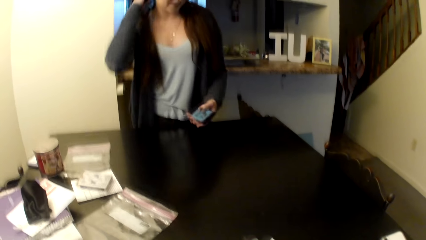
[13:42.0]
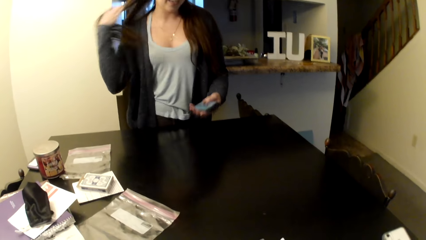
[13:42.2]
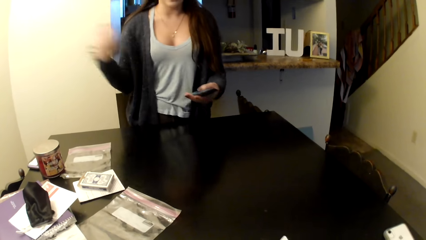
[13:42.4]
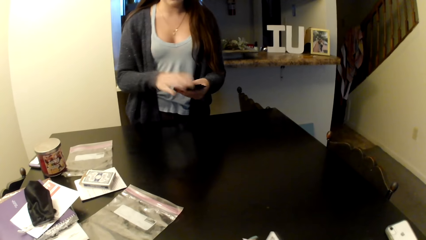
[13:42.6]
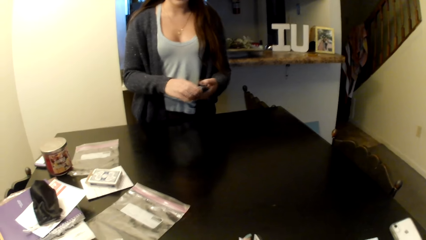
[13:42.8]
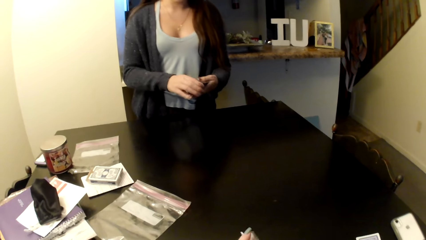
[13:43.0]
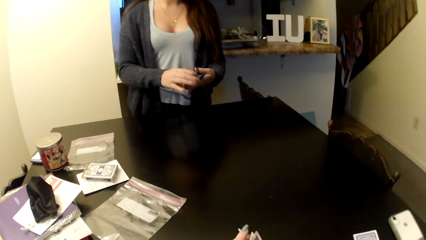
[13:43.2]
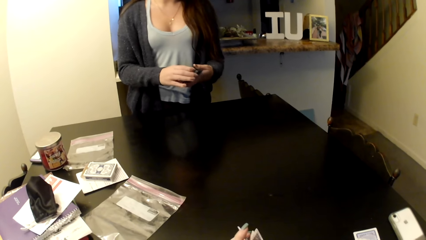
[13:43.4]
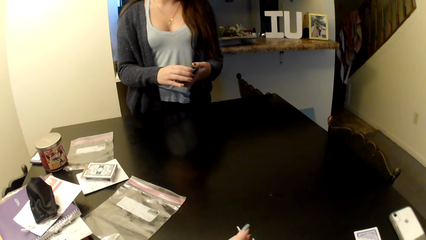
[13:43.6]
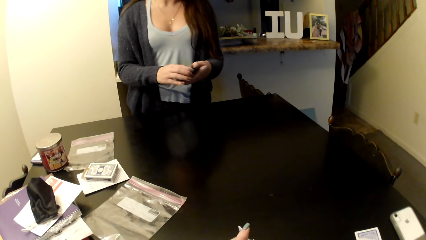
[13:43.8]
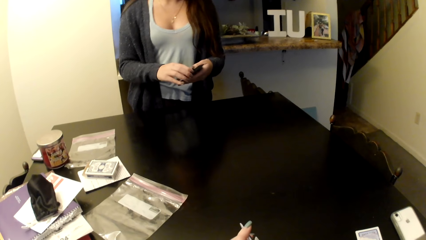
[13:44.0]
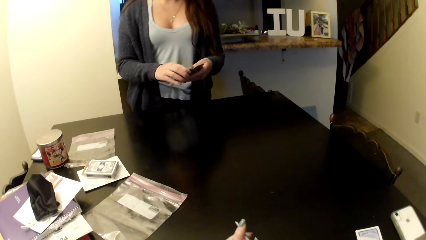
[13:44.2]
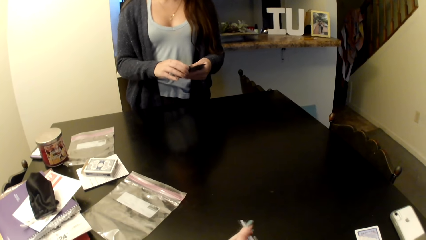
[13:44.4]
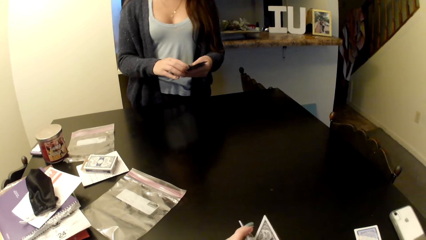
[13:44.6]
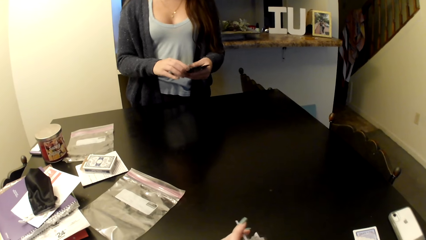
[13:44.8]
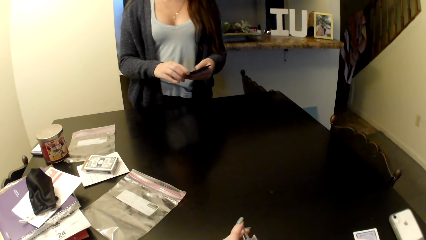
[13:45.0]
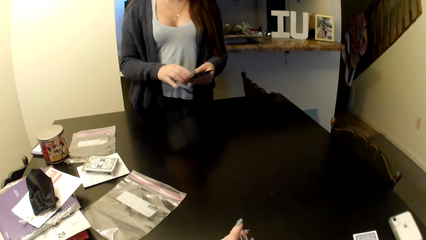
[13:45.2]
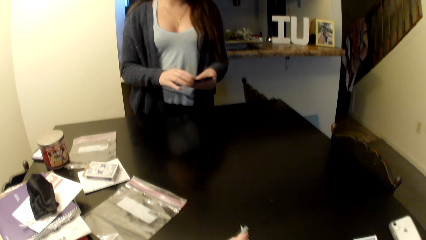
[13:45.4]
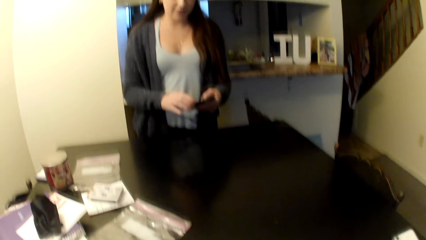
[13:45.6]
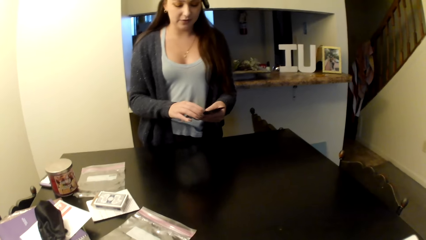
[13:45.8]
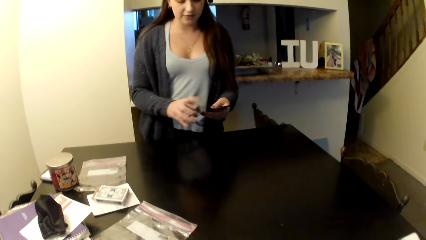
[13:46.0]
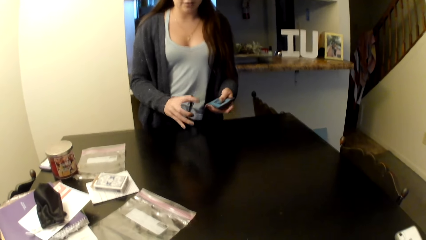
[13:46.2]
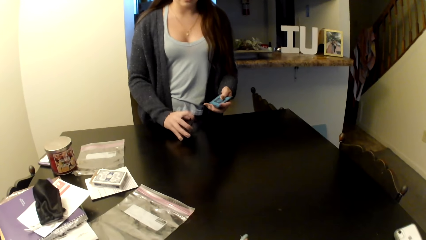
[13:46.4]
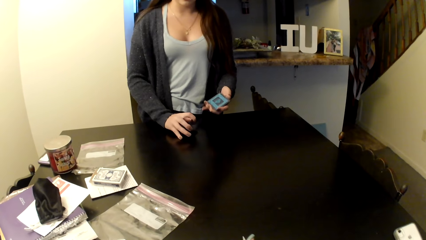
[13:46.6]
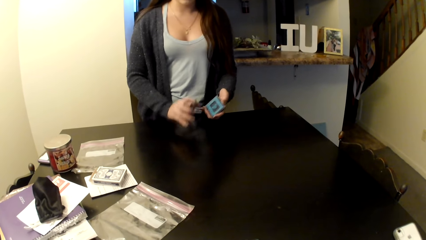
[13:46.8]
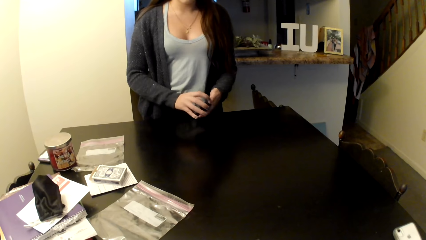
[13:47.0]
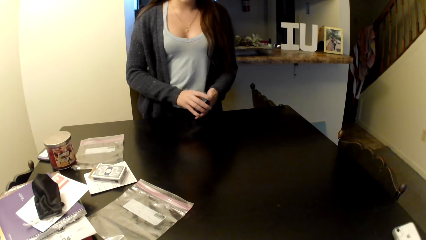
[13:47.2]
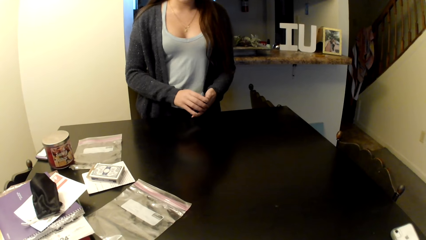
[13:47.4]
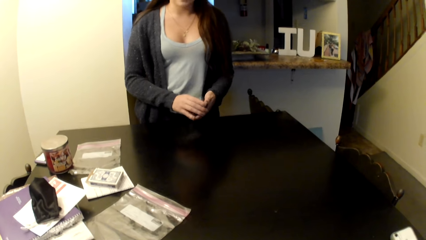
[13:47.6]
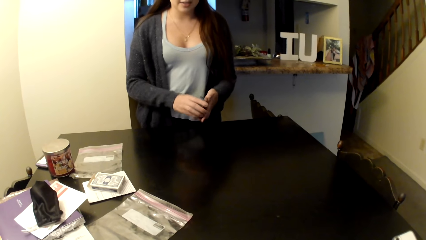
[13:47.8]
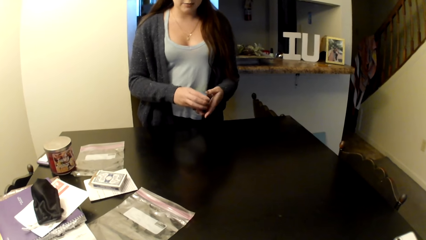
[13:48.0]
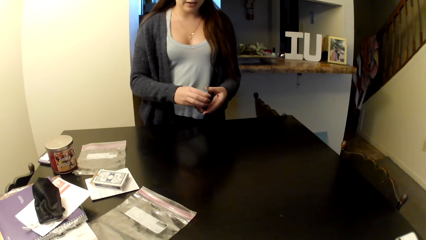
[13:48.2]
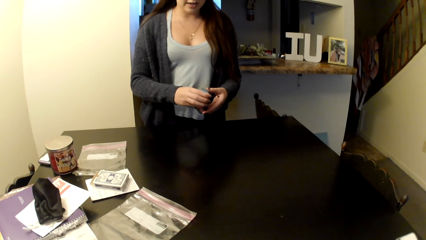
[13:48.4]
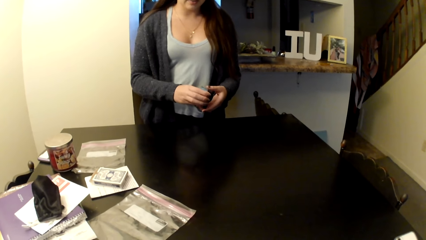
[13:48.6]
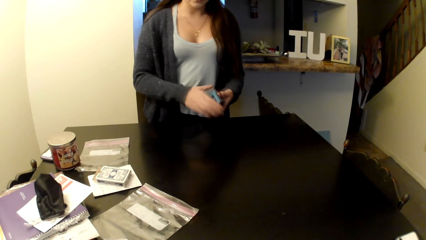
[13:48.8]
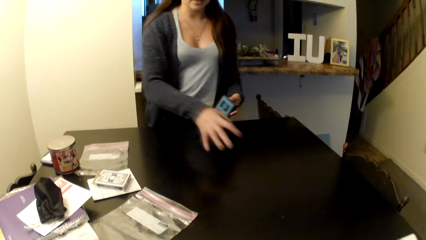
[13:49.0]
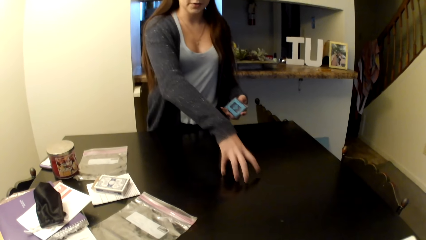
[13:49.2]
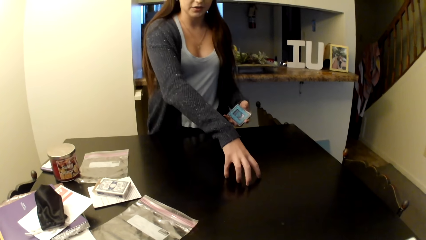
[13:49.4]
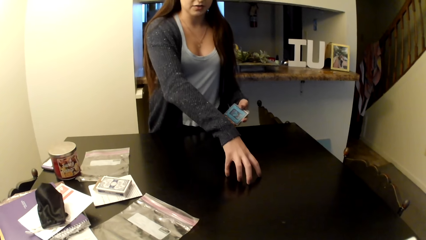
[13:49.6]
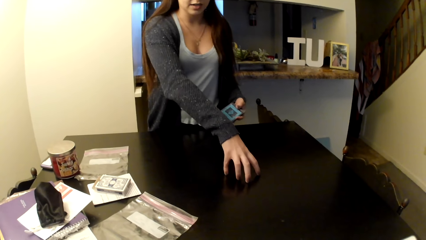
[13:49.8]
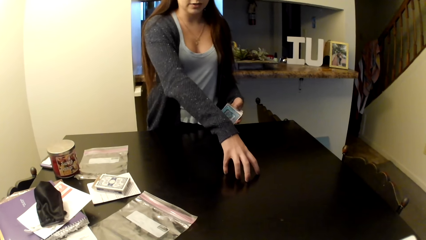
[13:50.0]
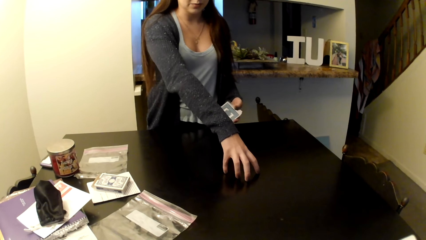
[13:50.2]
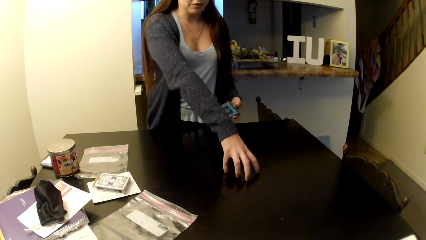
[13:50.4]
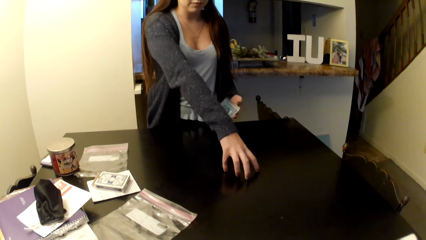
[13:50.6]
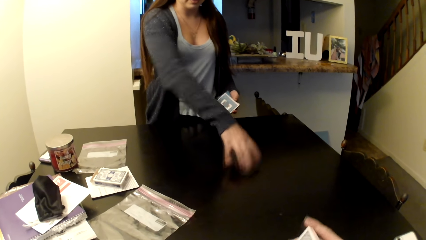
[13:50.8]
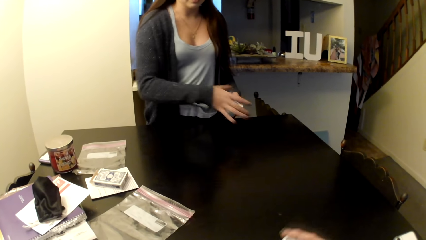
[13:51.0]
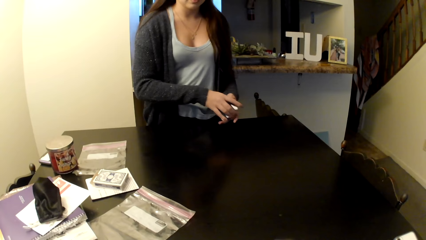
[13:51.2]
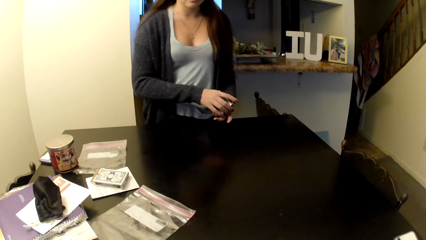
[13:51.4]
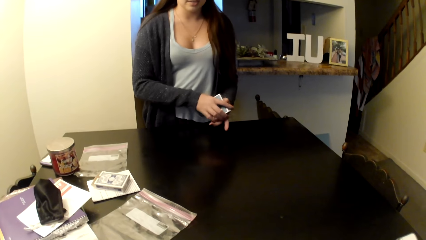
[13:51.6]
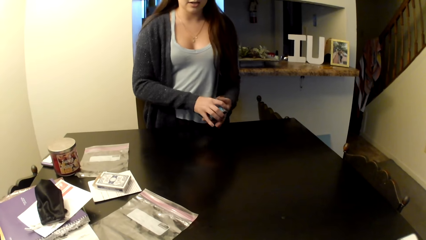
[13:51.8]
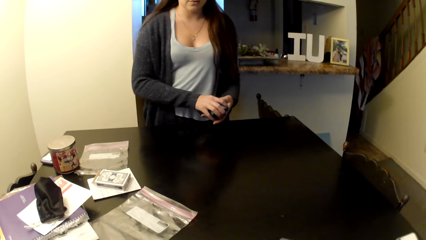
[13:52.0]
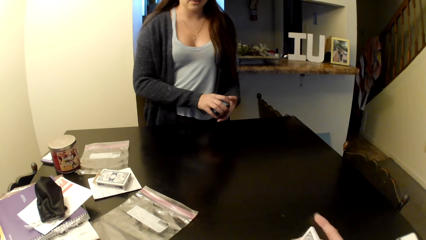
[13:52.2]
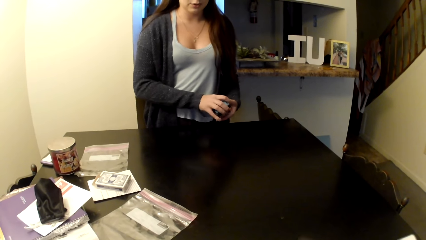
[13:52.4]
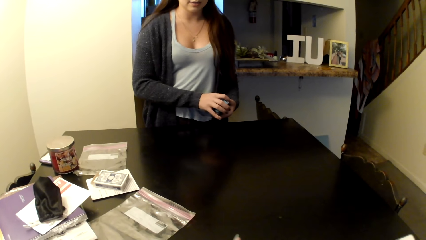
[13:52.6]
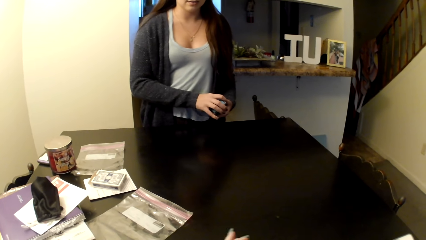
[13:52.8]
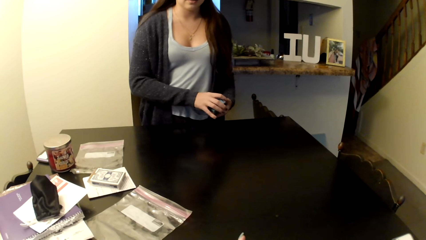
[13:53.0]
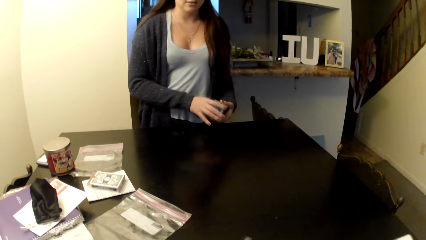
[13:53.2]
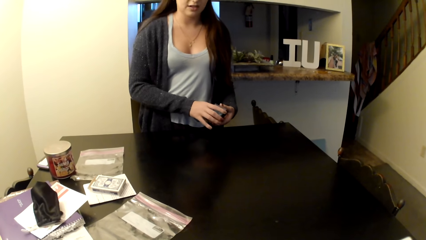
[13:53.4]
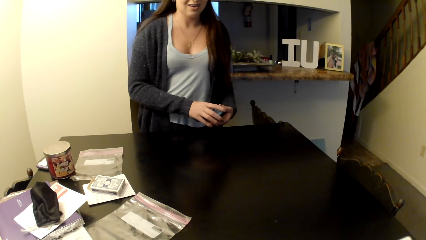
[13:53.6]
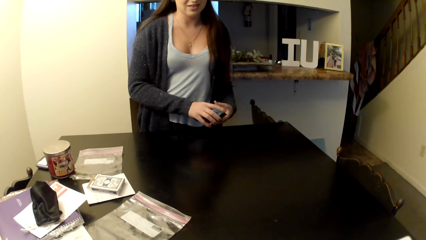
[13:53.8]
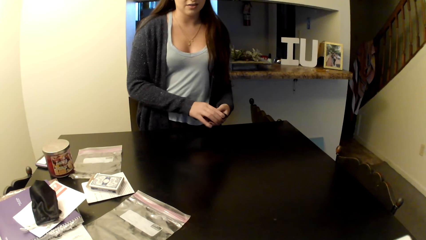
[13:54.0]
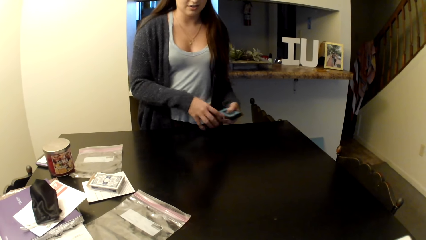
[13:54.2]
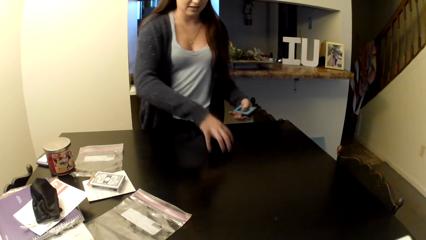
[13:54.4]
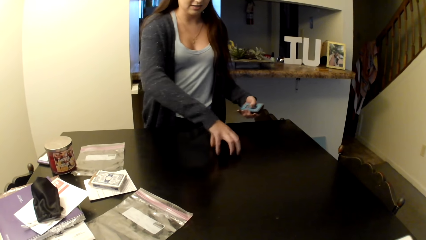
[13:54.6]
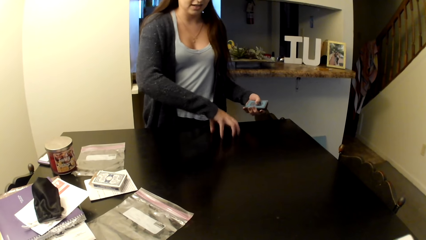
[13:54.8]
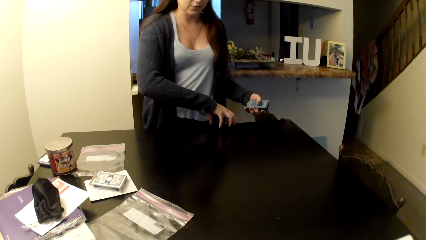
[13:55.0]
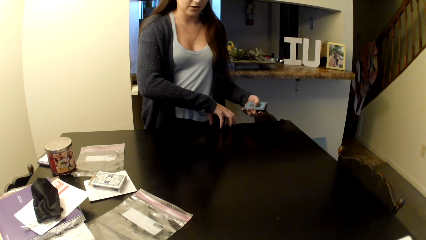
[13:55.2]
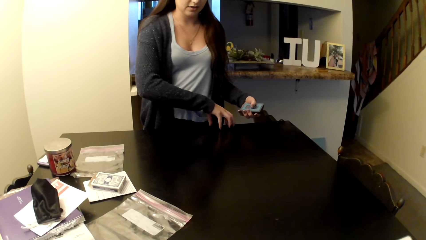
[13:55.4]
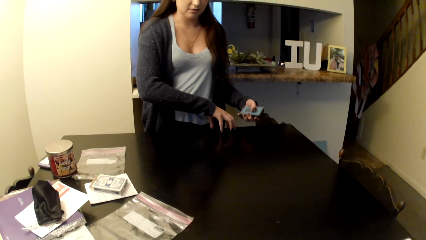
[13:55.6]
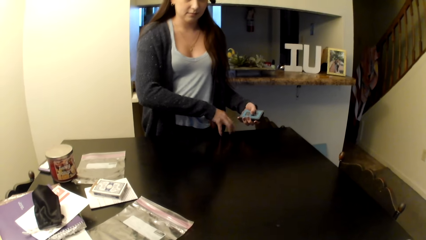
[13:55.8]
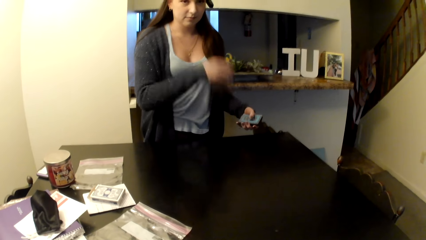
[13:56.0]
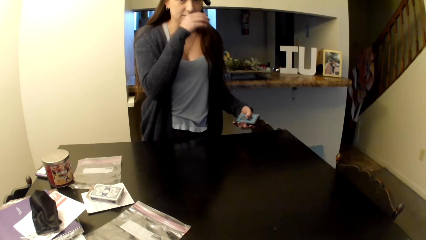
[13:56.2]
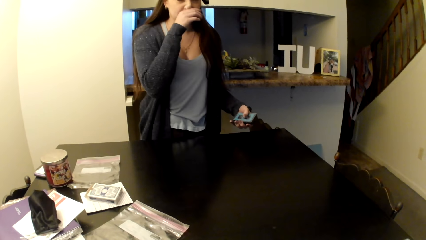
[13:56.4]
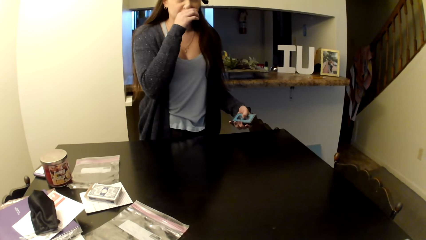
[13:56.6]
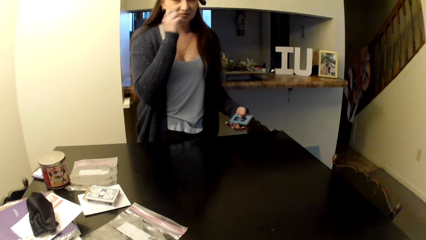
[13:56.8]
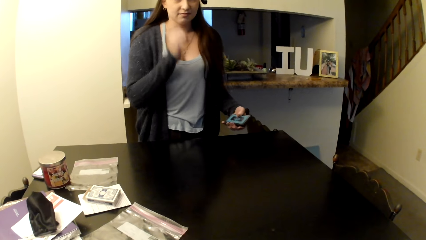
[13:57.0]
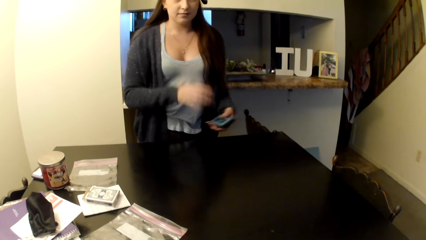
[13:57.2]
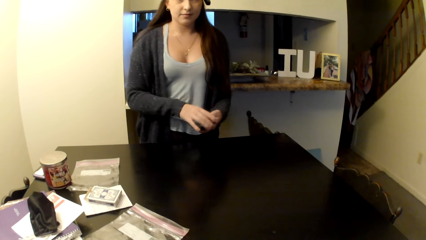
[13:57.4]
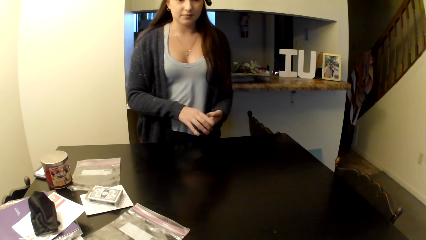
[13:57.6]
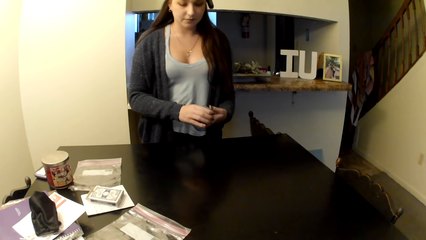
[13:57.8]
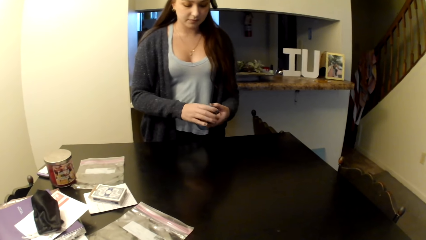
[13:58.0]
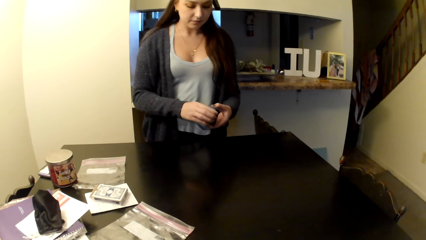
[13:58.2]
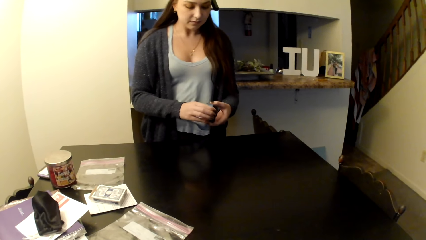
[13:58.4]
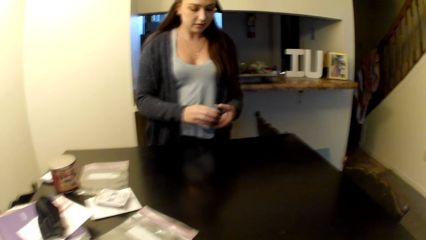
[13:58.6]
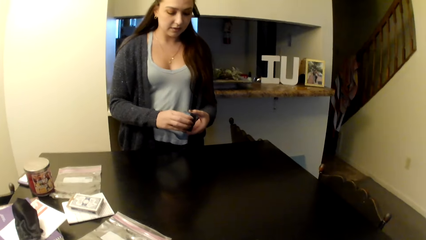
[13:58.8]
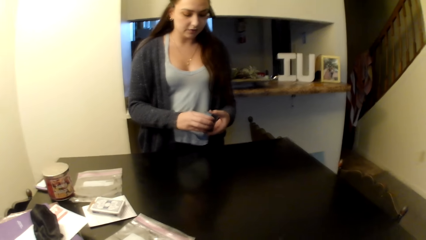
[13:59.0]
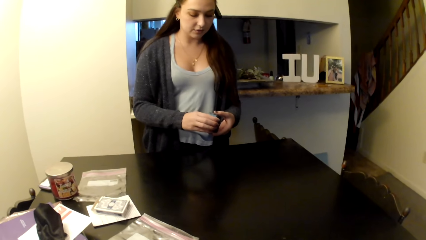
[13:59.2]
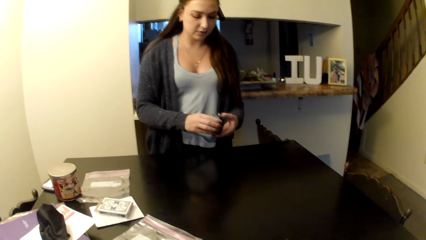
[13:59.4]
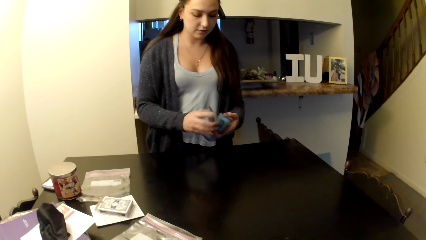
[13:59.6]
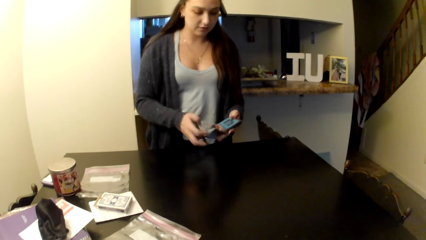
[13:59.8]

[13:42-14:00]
A woman shuffles cards.
